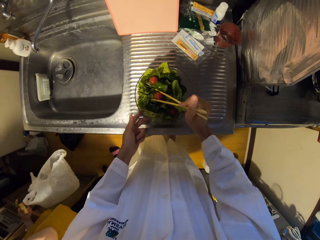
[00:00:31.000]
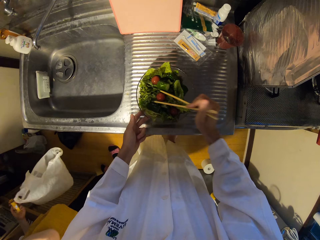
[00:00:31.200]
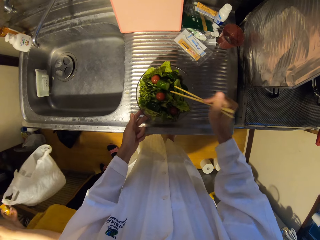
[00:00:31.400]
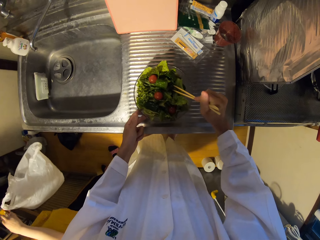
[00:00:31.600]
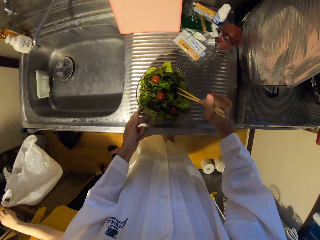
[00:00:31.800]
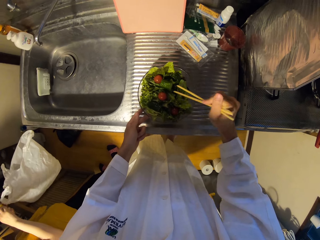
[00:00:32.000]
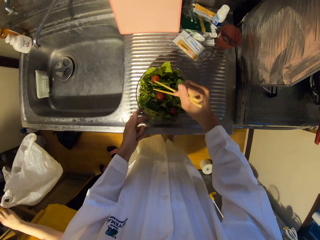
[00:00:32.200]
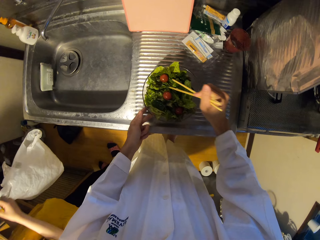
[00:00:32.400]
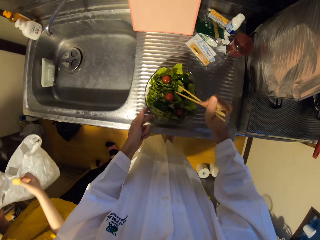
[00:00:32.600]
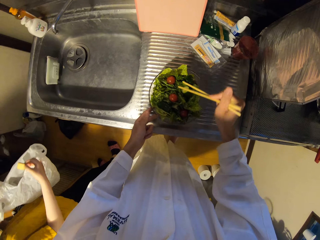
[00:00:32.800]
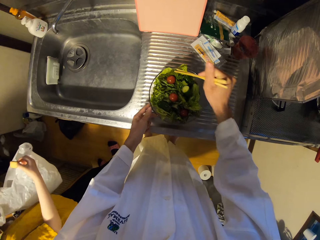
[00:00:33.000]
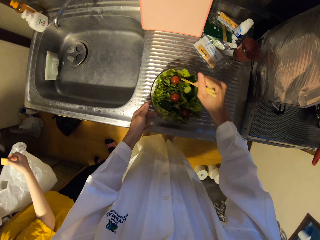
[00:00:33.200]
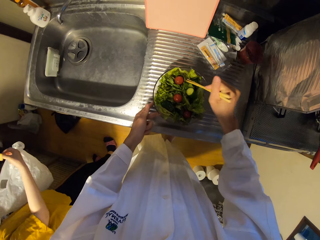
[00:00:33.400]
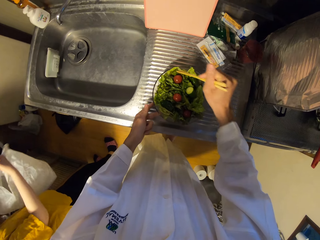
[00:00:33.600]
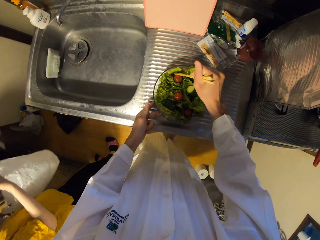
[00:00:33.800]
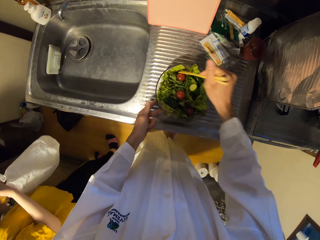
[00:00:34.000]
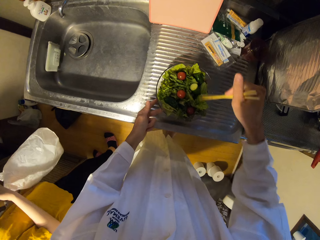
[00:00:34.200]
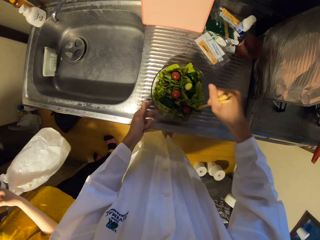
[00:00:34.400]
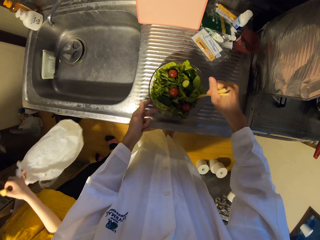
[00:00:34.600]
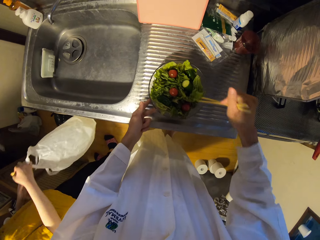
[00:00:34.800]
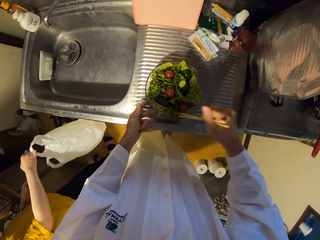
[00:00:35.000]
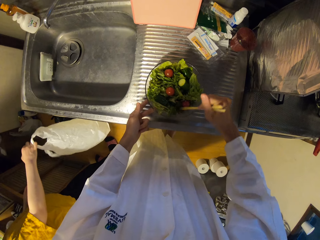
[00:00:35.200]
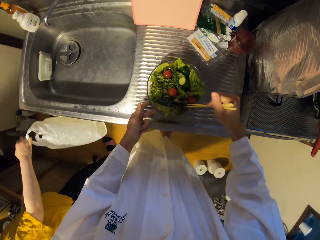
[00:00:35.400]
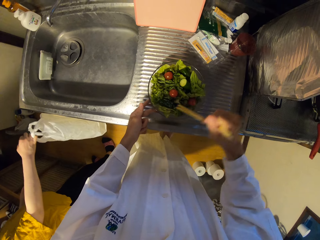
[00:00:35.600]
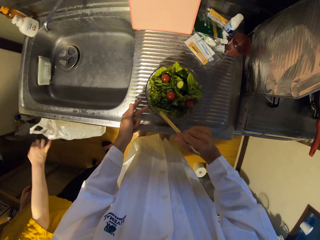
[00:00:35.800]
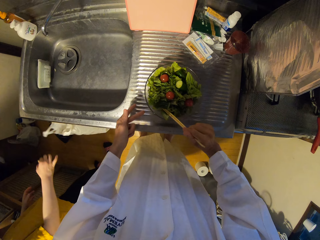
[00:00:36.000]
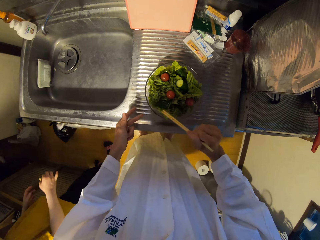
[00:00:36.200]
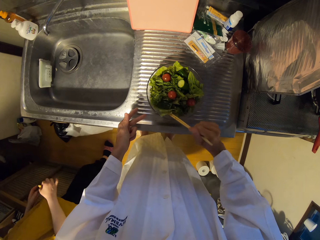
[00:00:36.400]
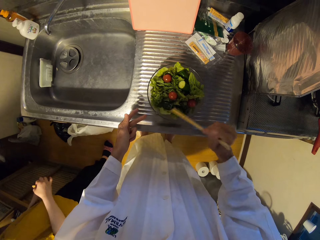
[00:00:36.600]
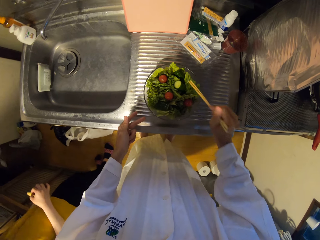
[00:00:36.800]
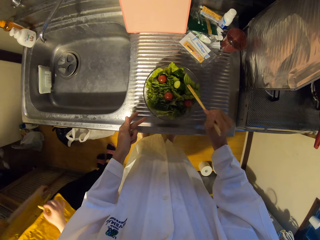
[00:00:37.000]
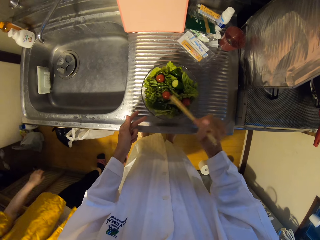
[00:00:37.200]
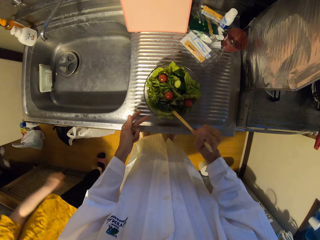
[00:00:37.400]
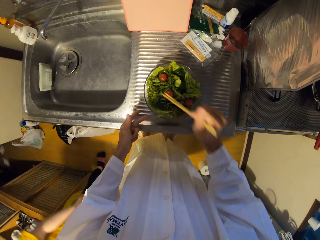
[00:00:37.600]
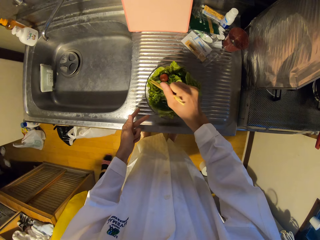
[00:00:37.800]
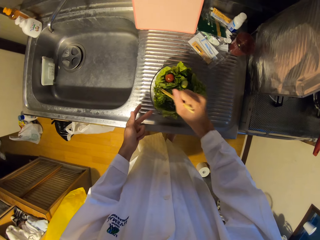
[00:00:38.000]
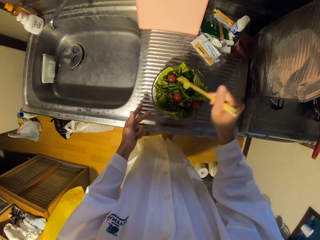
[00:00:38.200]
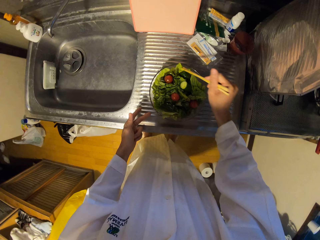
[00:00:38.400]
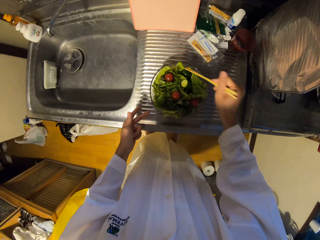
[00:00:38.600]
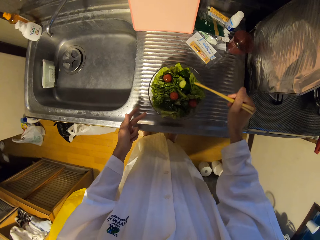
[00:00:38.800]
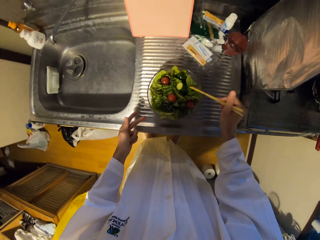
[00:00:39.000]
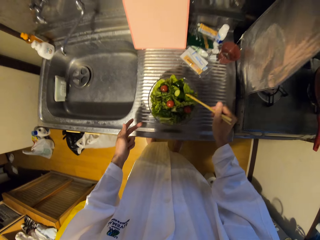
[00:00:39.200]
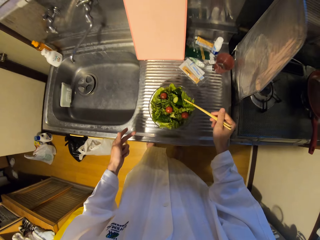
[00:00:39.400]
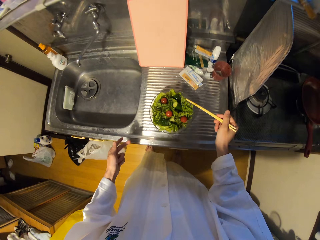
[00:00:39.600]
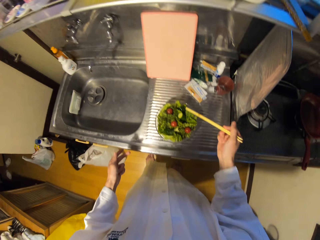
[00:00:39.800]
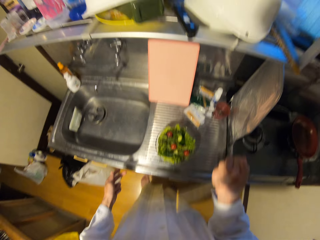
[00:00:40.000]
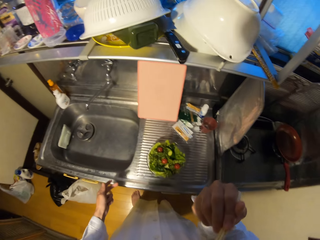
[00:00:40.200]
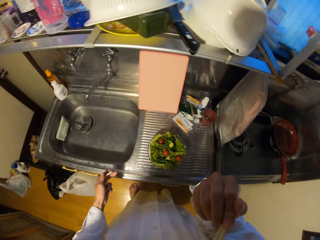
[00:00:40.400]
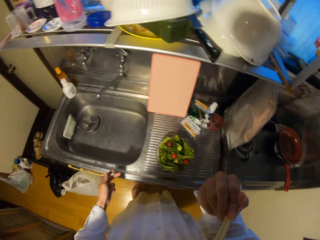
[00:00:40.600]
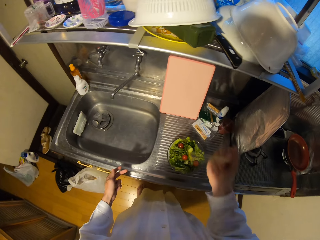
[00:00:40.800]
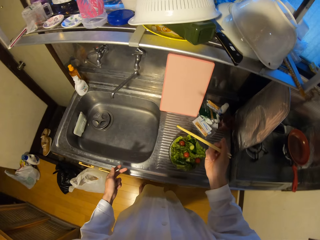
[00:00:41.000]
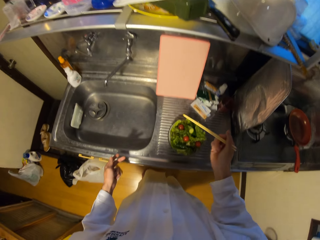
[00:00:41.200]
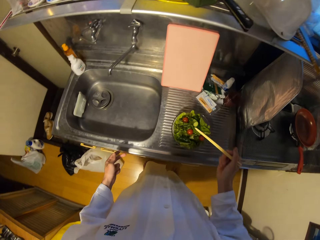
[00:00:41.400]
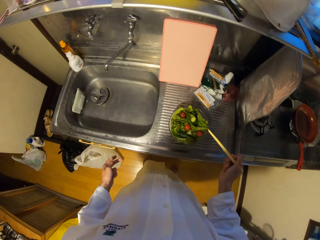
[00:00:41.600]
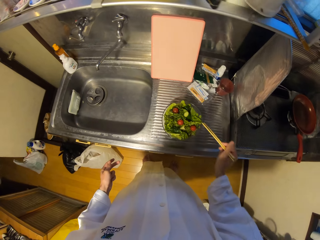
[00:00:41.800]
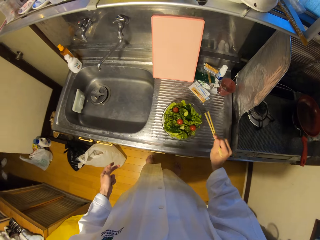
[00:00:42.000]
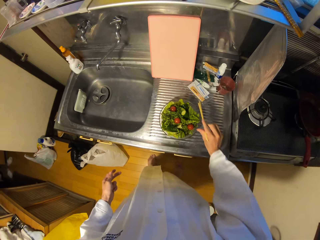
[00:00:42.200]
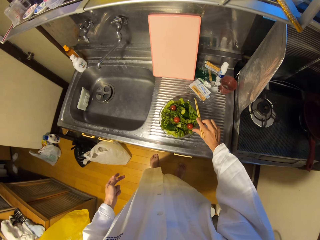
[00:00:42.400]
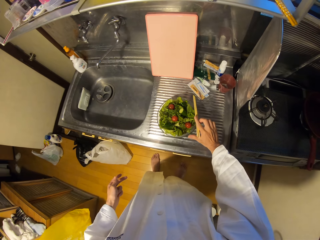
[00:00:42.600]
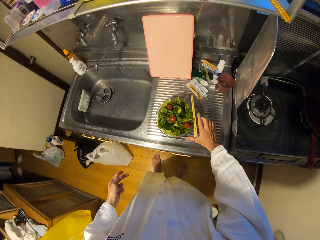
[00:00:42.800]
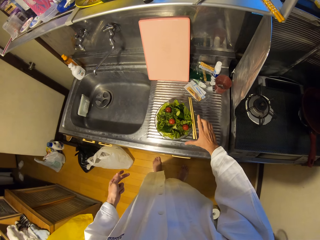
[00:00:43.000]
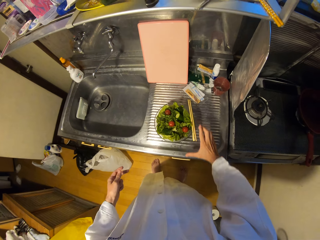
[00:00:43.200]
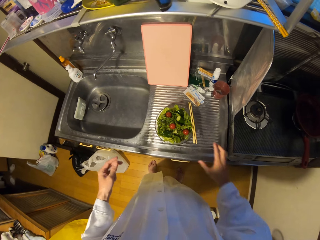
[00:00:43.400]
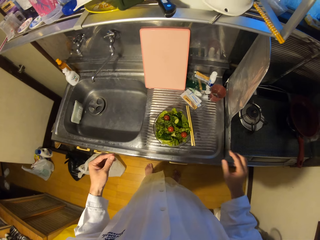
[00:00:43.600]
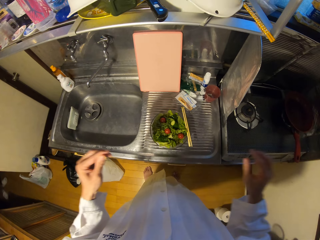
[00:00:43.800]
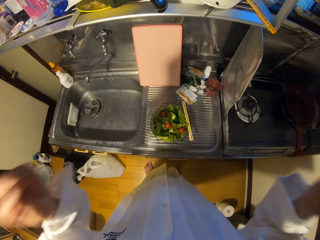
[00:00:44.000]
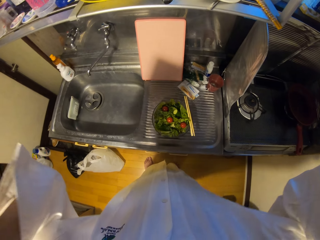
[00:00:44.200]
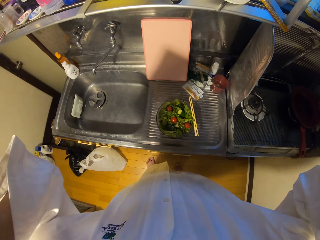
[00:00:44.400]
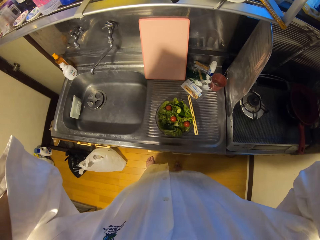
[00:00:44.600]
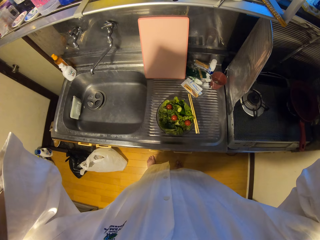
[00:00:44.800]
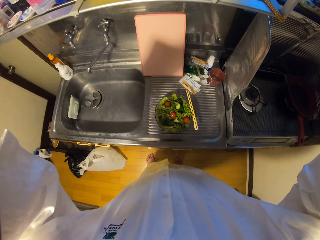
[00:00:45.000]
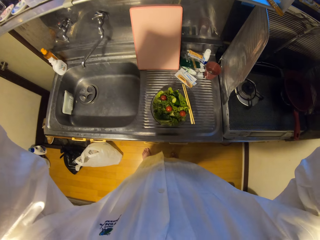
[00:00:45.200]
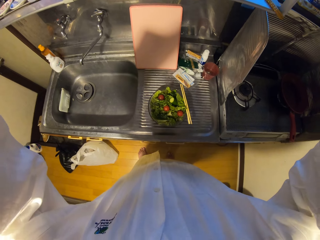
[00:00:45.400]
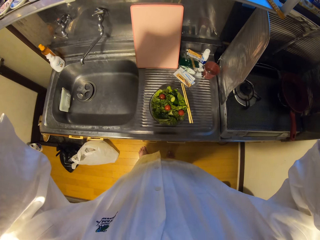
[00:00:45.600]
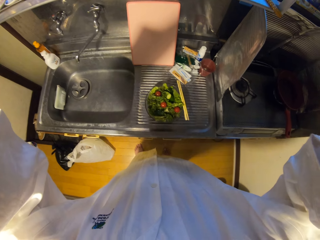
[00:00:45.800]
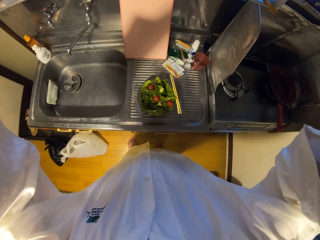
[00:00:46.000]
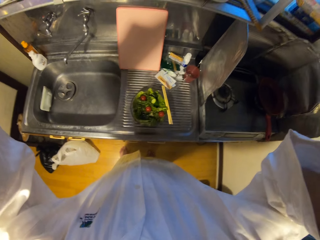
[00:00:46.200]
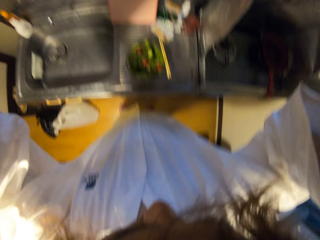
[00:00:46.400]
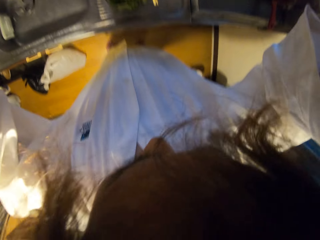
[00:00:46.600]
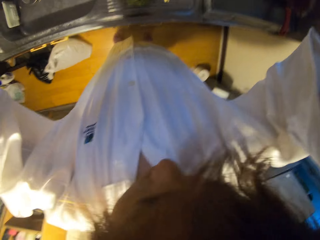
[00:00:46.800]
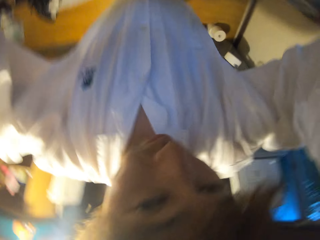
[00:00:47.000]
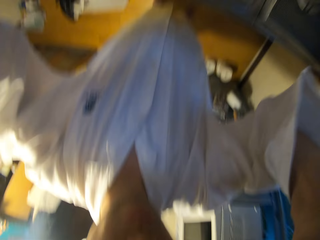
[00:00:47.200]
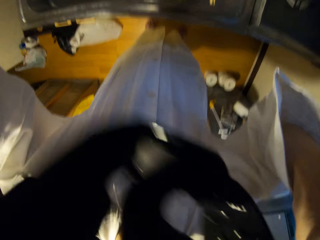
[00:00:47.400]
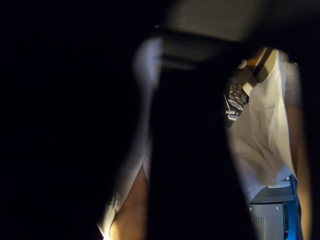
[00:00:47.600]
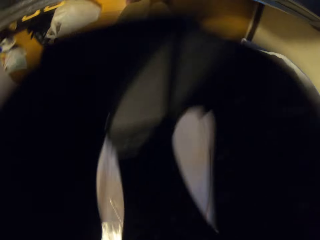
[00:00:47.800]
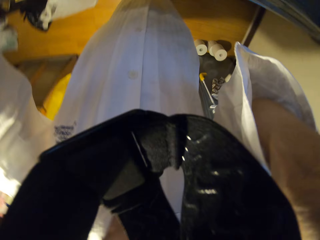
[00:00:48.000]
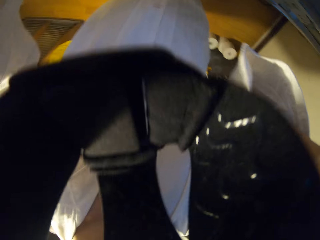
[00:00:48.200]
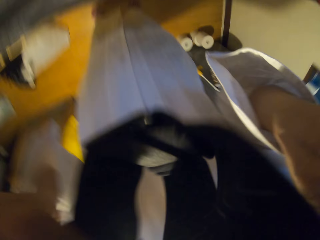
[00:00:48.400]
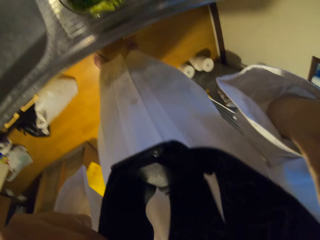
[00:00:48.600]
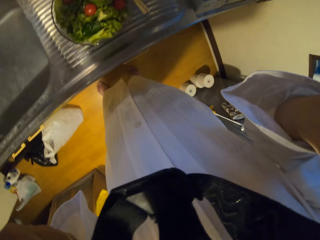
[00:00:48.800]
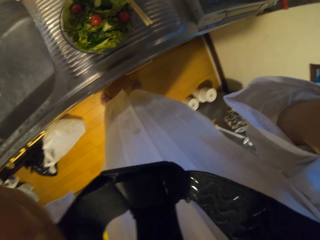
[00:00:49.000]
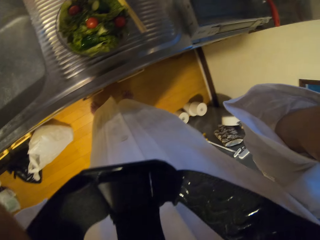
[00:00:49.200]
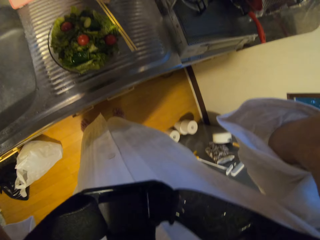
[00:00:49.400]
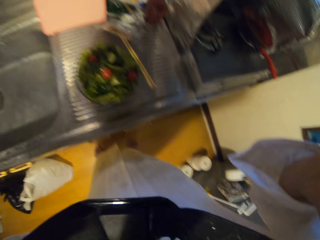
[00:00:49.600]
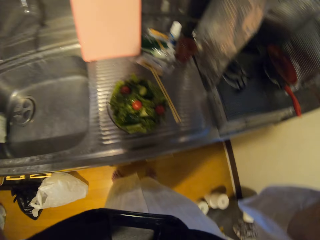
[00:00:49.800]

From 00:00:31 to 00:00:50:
A lady takes the polythene bag. The lady drops the nylon on the floor. The camera wearer stirs the vegetable in the bowl with the chopsticks. The lady walks away. The camera wearer puts the chopsticks in his mouth. He eats the vegetables. He drops the chopsticks on the bowl. He adjusts the camera.
